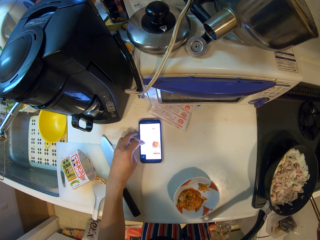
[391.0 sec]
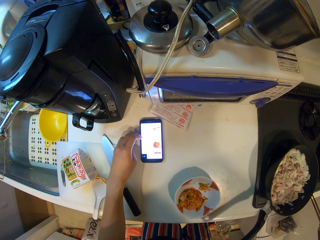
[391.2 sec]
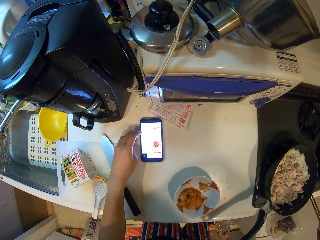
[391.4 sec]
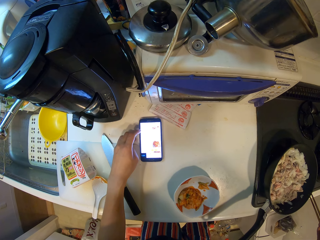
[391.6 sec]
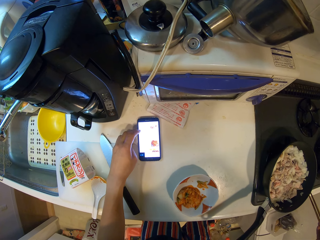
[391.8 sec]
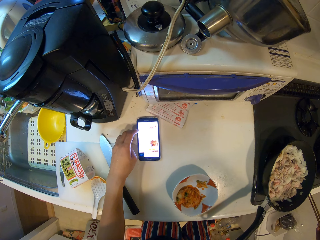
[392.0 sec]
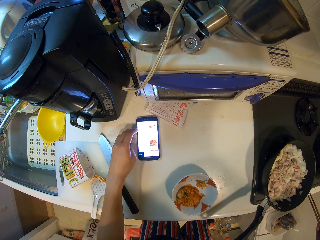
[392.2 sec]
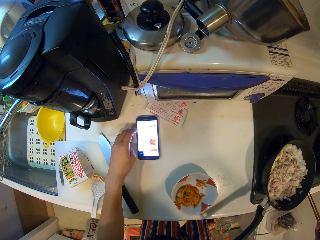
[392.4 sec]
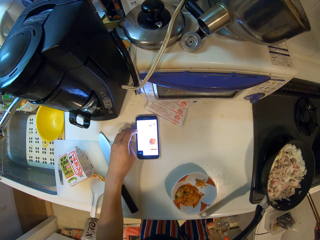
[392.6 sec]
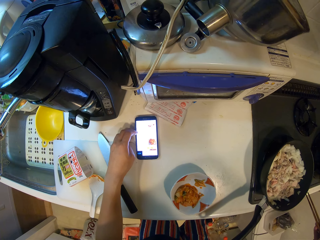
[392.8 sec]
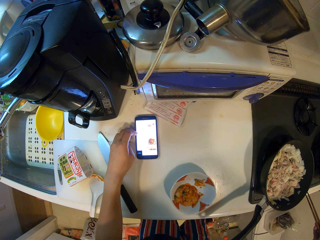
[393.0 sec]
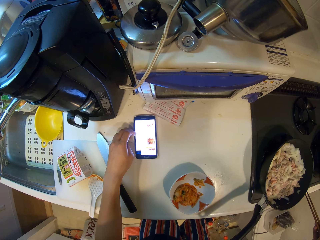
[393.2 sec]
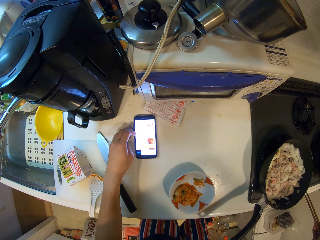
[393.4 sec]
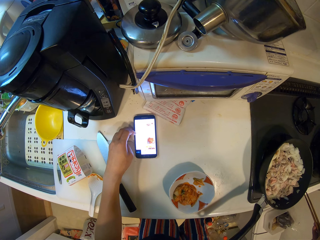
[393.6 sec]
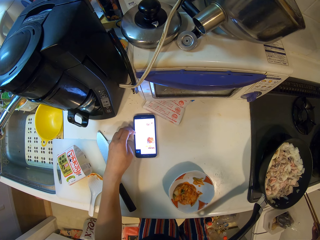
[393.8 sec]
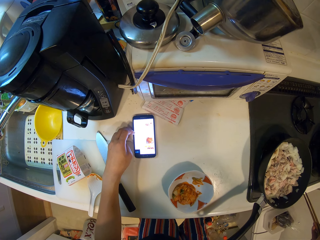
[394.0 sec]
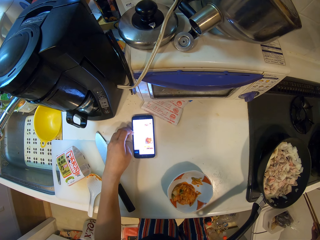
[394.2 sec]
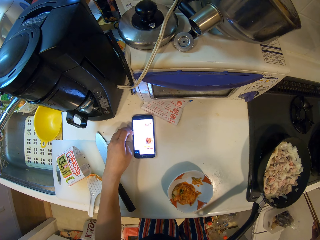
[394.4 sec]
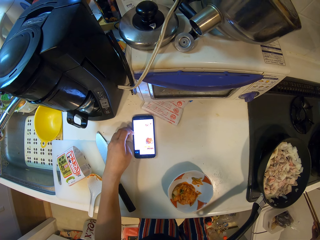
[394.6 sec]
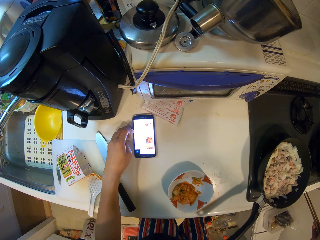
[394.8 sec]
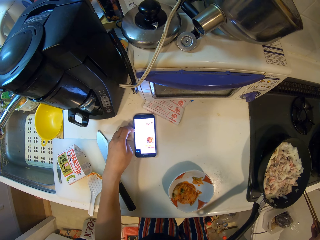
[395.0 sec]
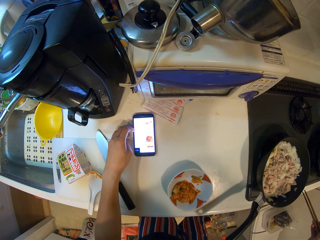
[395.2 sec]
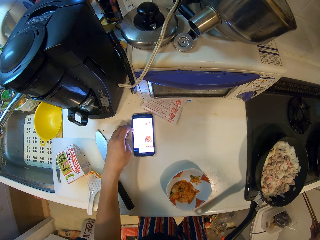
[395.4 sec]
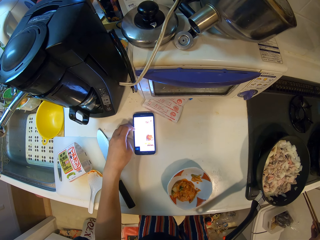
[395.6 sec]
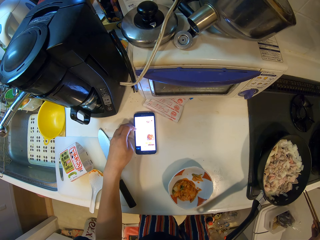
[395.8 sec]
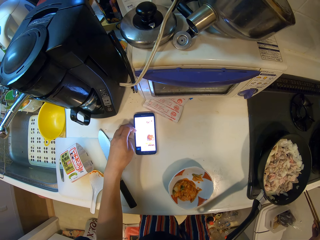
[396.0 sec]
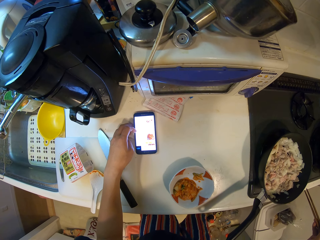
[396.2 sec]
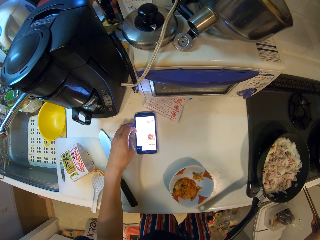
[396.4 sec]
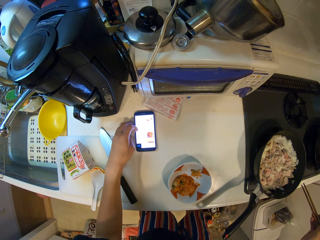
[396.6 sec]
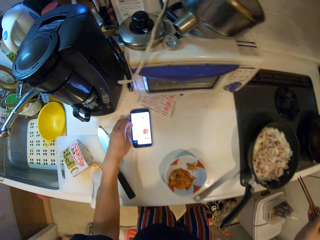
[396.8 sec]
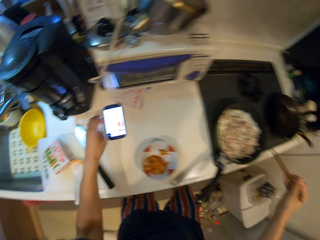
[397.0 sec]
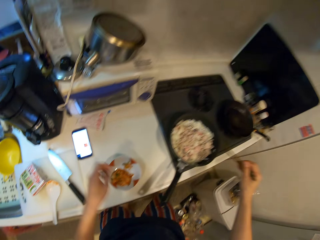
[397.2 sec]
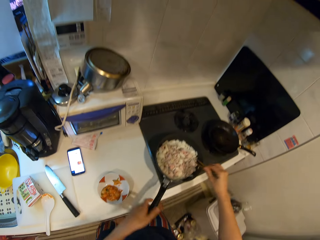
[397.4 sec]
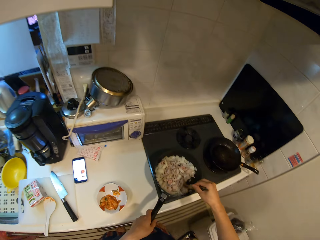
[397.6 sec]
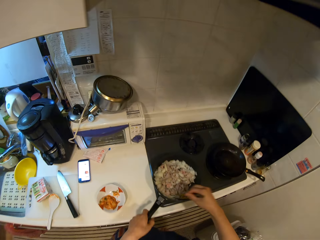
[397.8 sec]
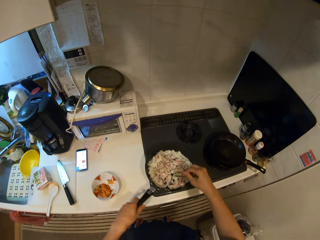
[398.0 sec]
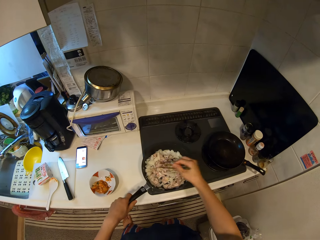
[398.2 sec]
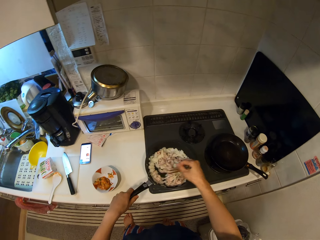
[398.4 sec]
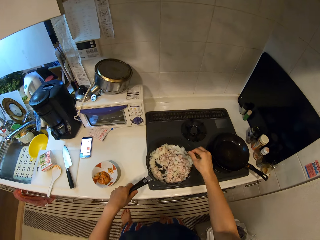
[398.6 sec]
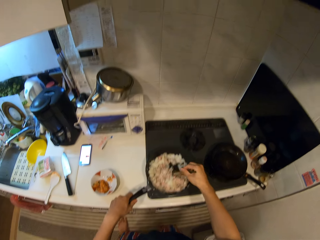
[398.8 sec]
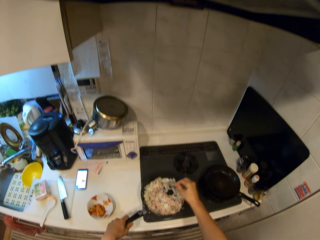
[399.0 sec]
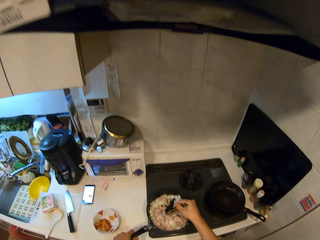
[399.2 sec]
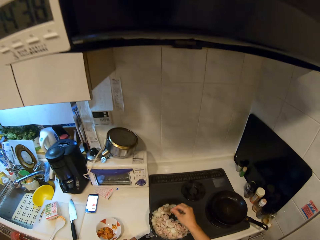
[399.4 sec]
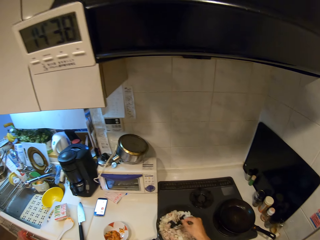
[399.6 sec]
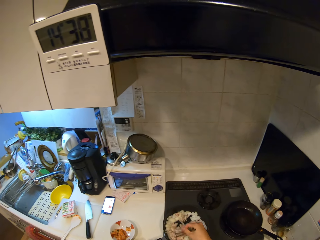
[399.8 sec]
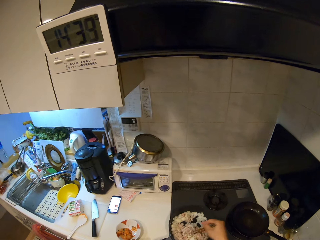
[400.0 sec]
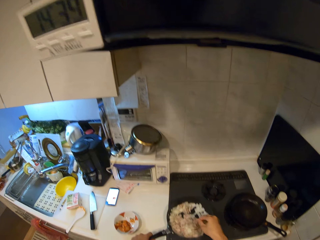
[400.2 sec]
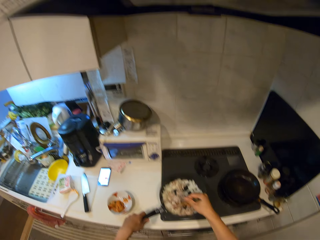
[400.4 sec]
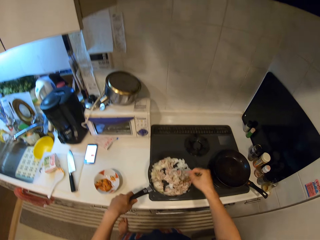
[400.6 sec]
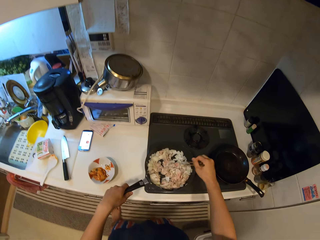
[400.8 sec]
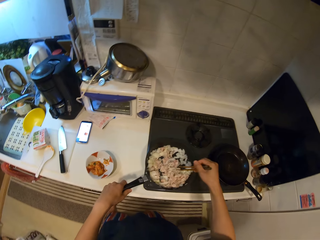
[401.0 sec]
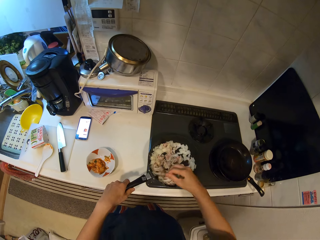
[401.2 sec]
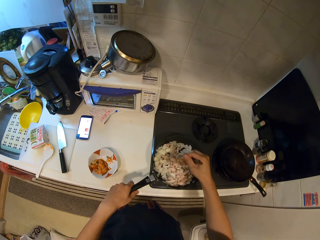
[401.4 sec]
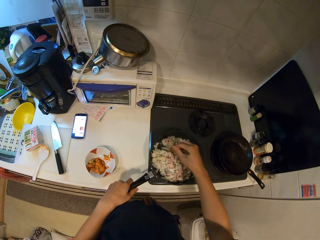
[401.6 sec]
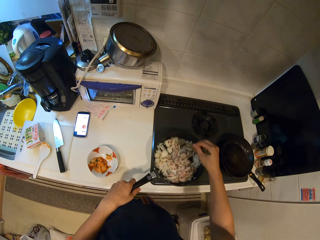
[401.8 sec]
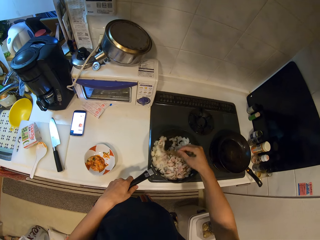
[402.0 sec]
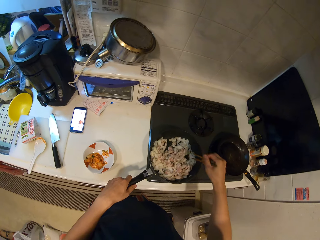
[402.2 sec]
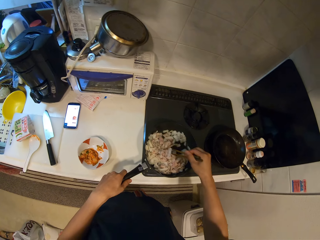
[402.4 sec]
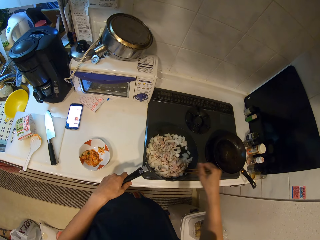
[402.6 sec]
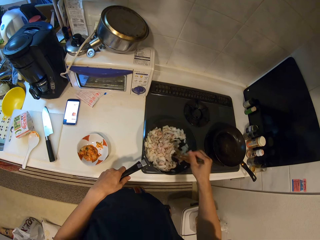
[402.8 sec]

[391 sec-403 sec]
The camera wearer looks at the phone. They stir the food with the chopsticks.

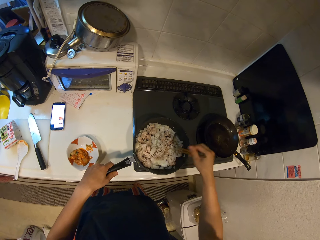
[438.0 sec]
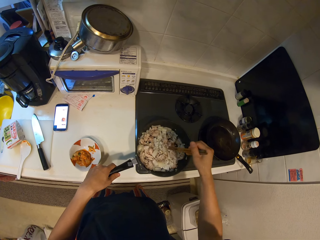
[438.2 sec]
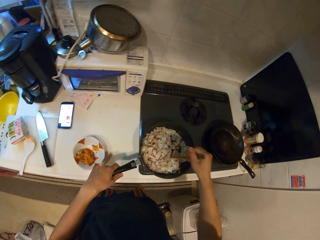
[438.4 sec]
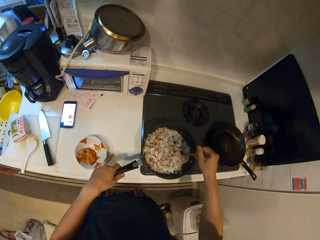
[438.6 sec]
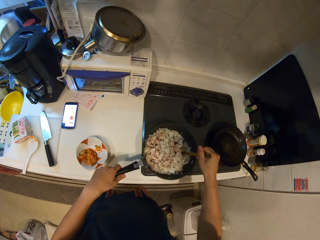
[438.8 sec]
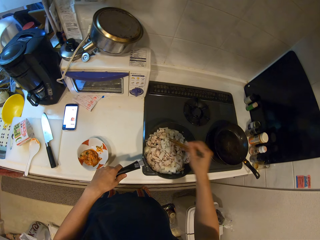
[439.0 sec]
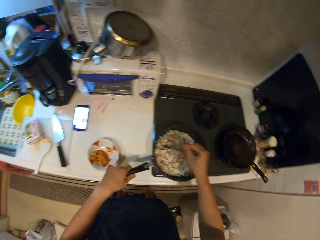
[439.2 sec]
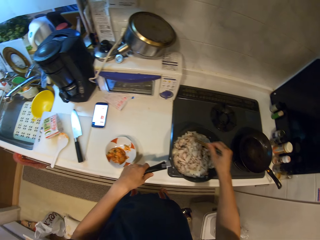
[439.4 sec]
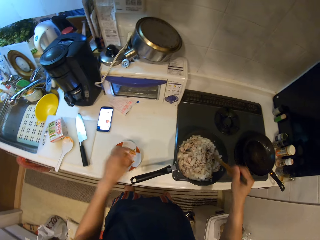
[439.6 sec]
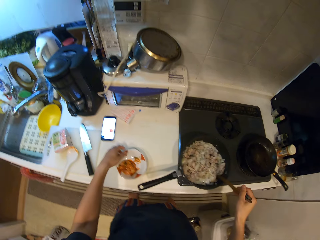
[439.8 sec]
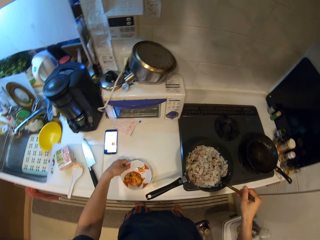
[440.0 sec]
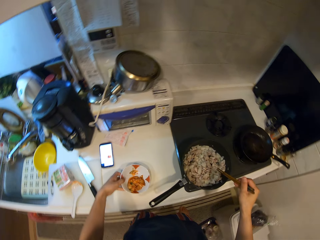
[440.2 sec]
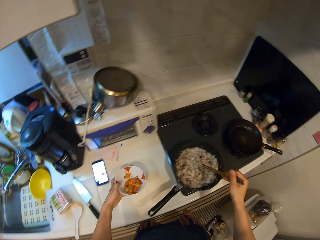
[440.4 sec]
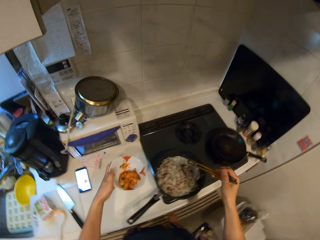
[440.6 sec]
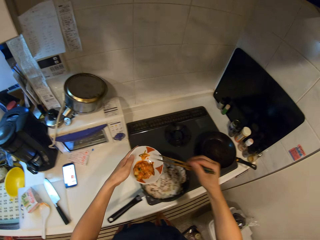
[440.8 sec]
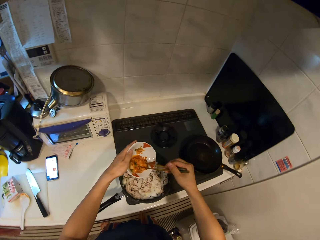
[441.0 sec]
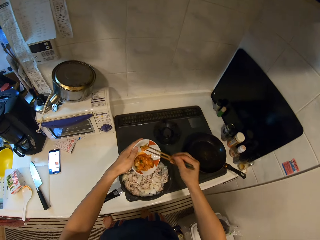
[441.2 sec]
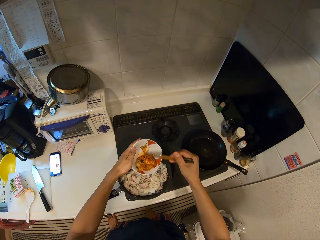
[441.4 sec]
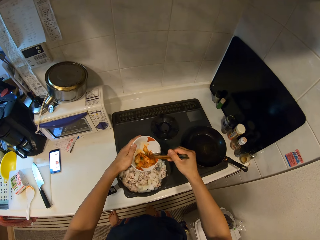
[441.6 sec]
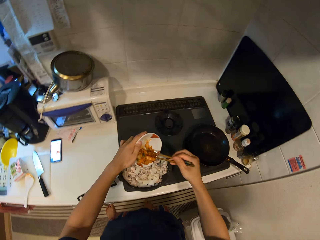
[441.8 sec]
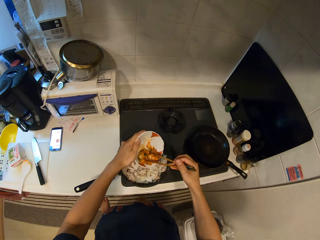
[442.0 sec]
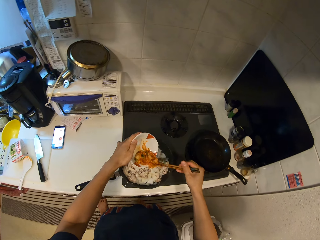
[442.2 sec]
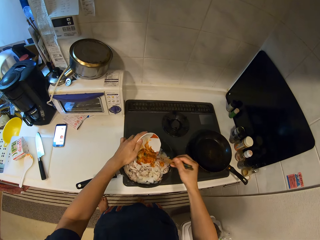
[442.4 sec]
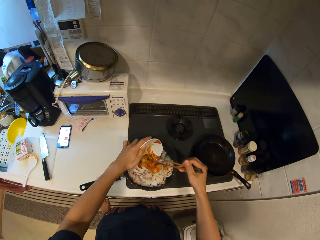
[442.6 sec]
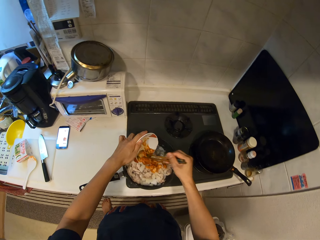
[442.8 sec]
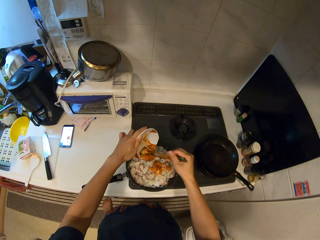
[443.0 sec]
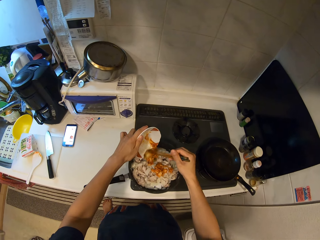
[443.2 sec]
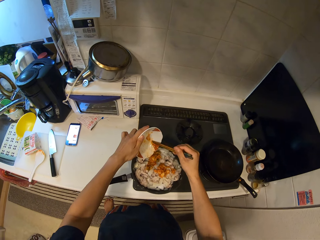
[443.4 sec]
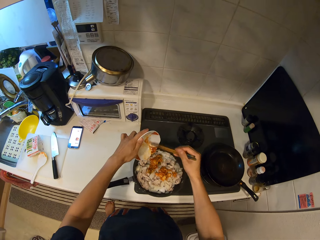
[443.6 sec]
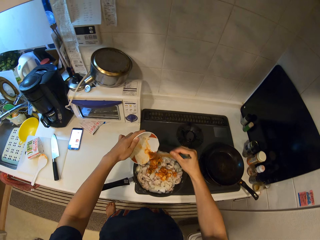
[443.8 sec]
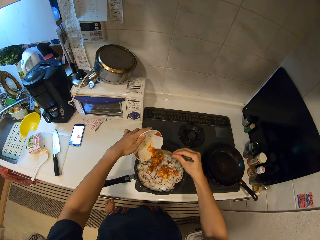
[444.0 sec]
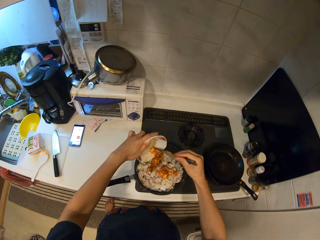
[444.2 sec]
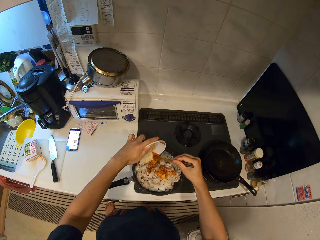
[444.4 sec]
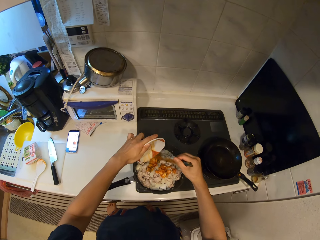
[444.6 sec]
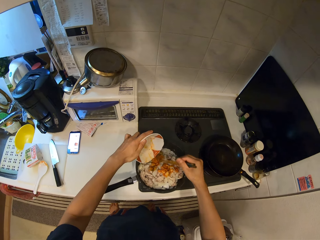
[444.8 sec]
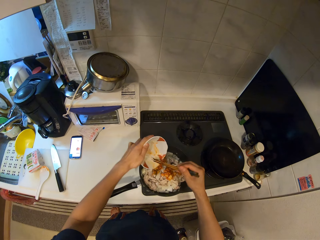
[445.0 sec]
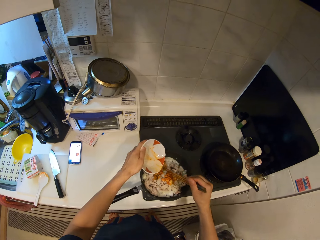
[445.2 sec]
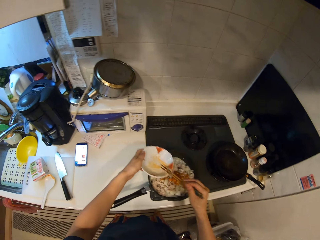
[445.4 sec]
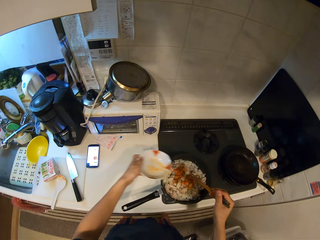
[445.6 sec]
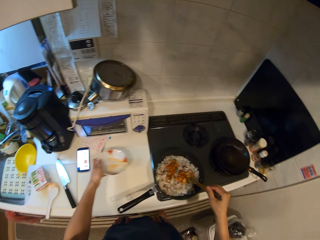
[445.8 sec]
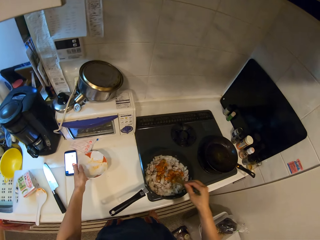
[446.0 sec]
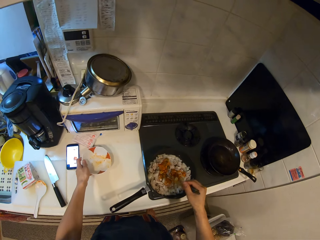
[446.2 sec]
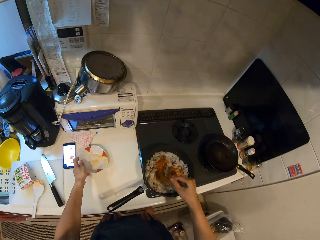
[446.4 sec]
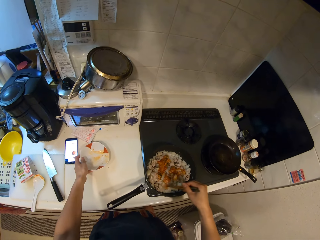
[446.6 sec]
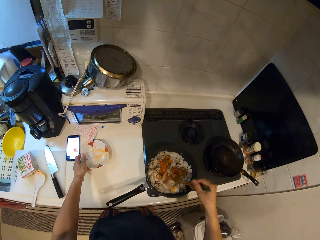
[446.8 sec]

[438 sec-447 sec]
The camera wearer takes the bowl from the counter. They hold the bowl. They pour the kimchi onto the food. They put the bowl on the counter. They stir the food with the chopsticks.
